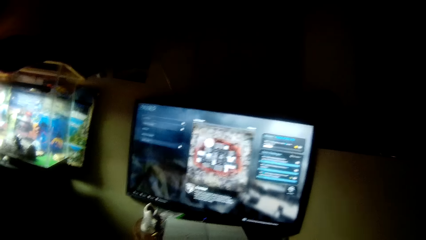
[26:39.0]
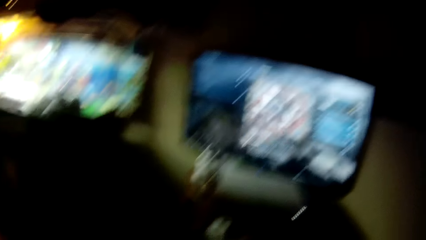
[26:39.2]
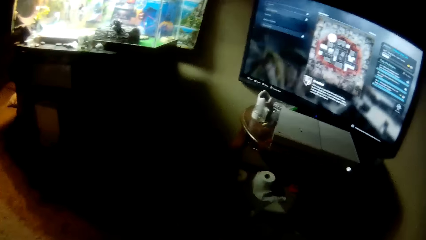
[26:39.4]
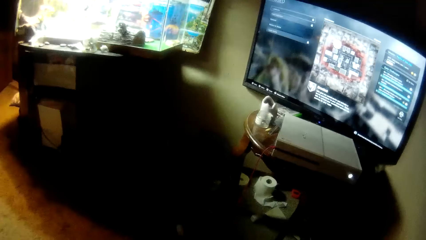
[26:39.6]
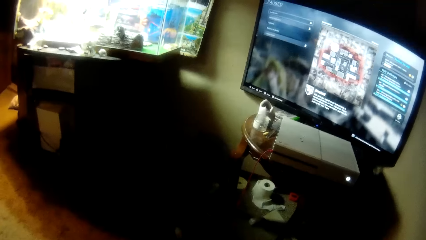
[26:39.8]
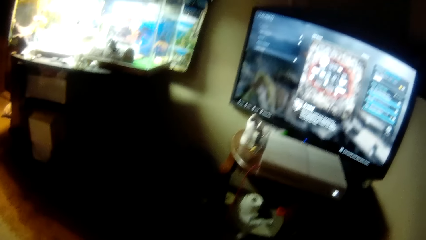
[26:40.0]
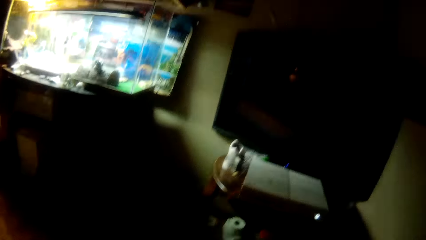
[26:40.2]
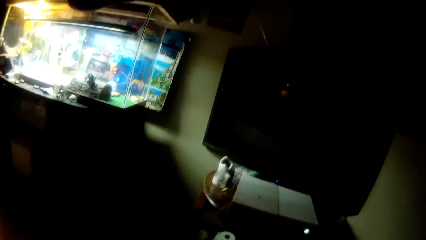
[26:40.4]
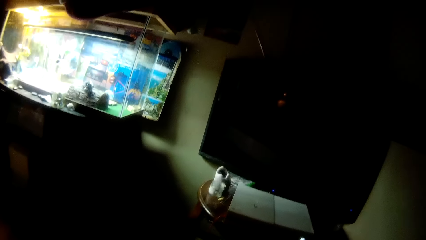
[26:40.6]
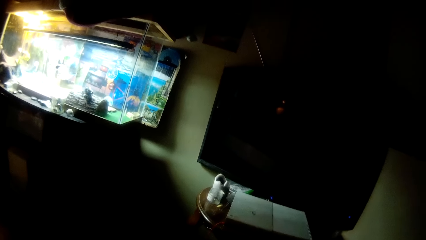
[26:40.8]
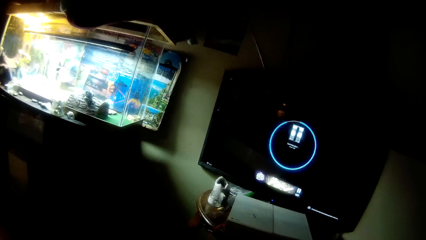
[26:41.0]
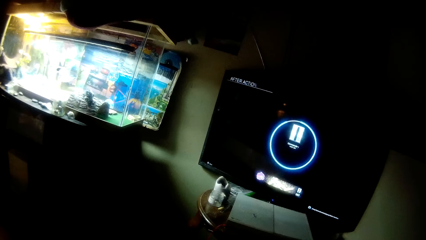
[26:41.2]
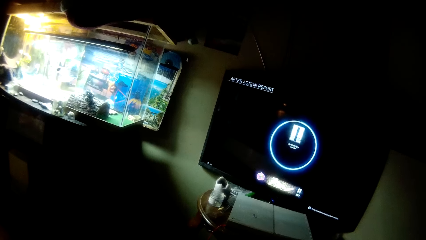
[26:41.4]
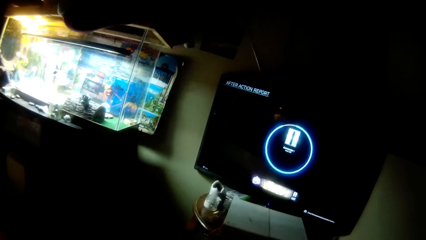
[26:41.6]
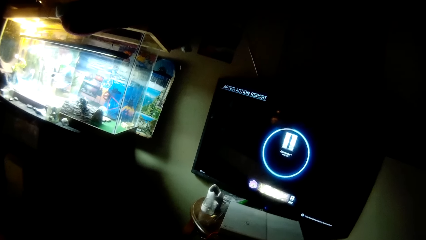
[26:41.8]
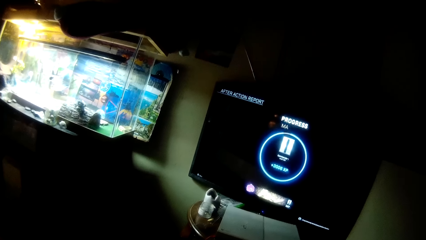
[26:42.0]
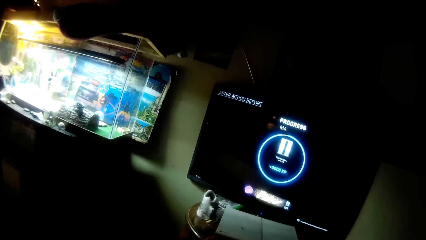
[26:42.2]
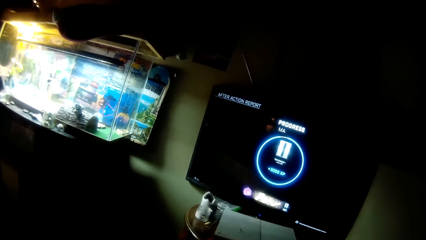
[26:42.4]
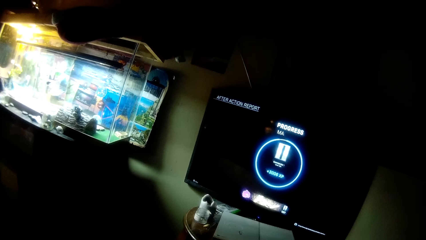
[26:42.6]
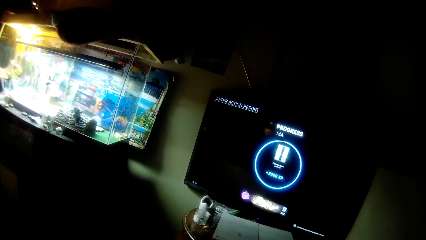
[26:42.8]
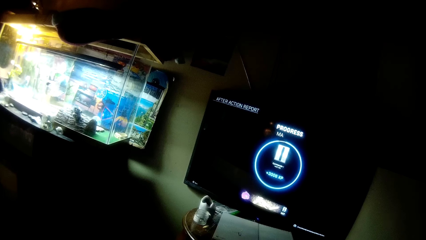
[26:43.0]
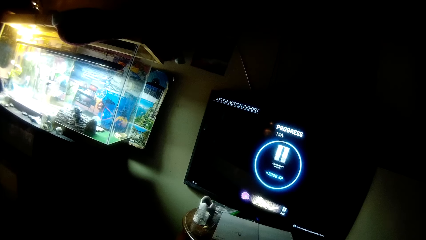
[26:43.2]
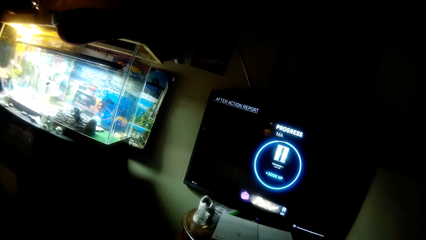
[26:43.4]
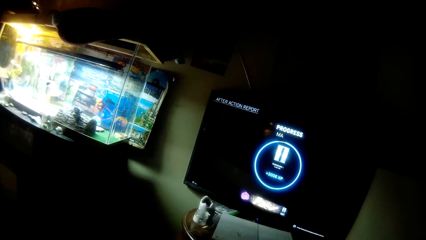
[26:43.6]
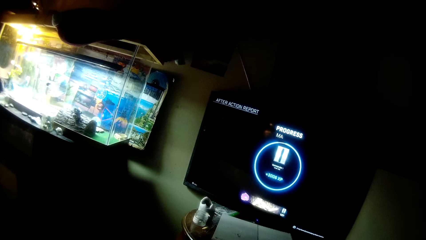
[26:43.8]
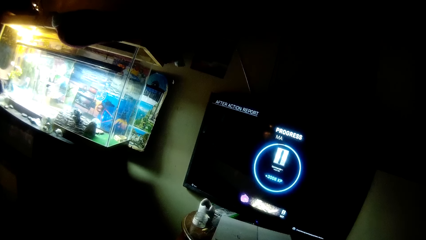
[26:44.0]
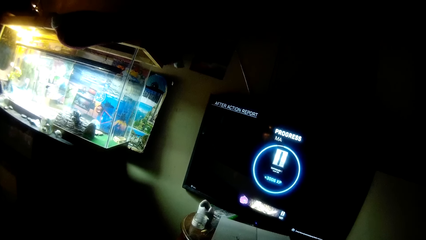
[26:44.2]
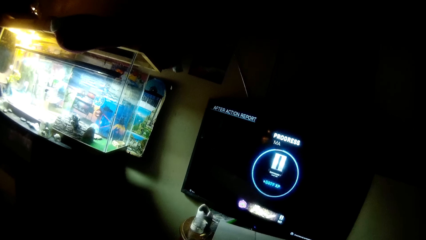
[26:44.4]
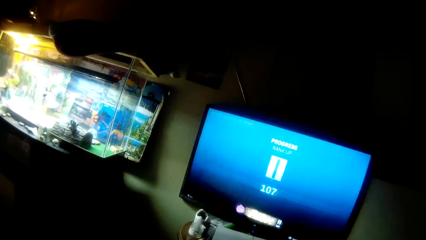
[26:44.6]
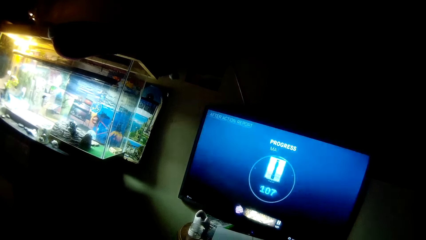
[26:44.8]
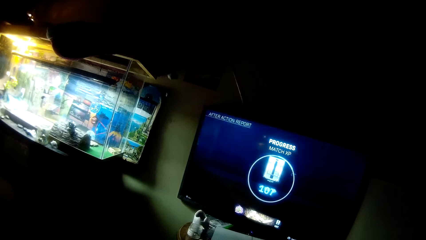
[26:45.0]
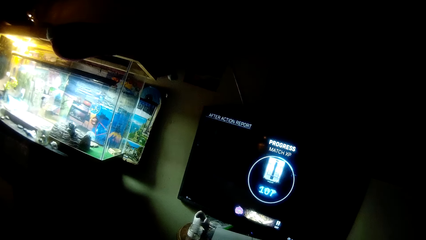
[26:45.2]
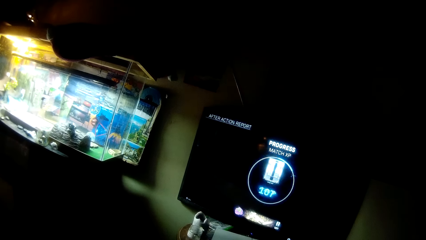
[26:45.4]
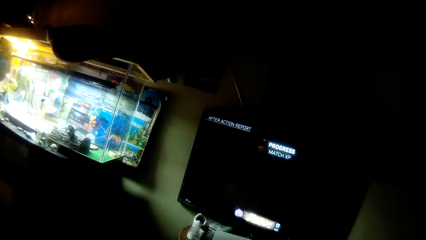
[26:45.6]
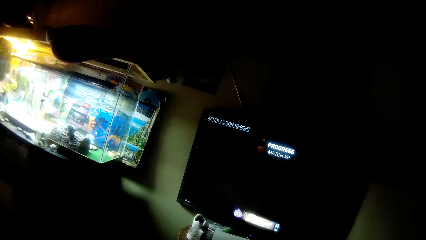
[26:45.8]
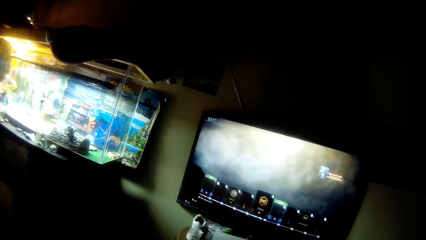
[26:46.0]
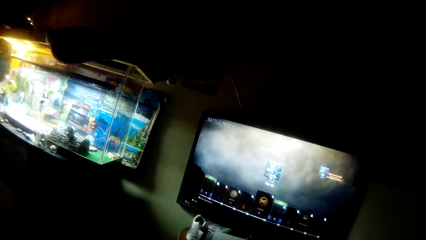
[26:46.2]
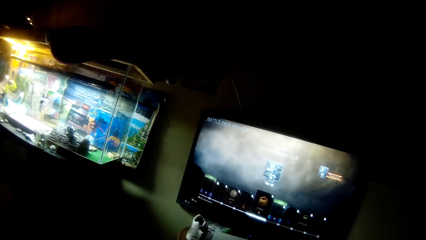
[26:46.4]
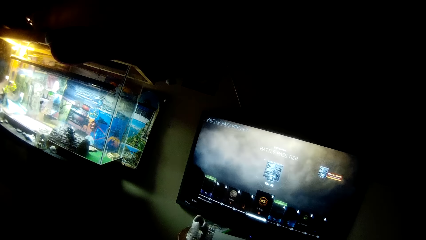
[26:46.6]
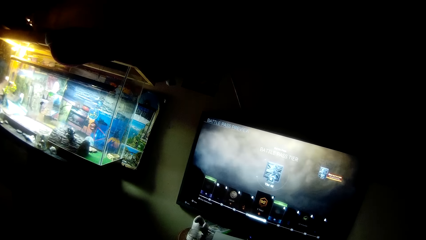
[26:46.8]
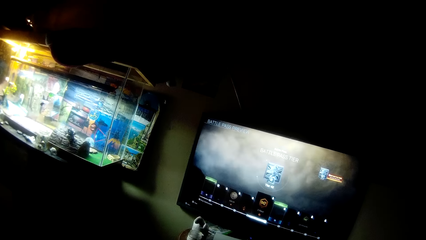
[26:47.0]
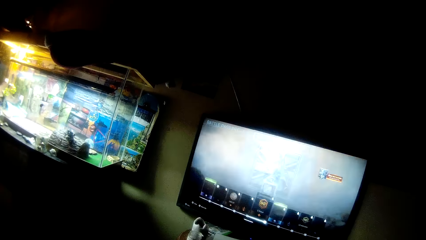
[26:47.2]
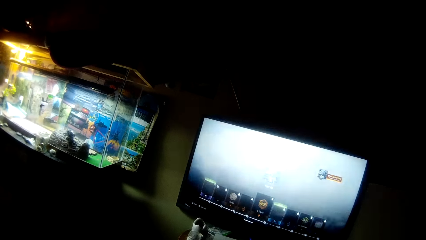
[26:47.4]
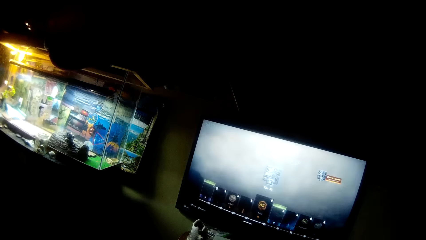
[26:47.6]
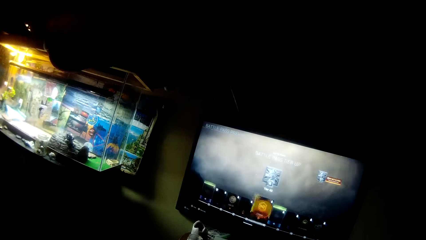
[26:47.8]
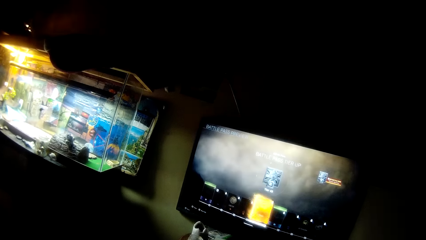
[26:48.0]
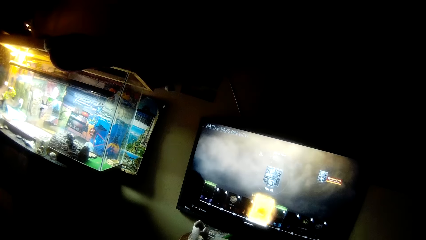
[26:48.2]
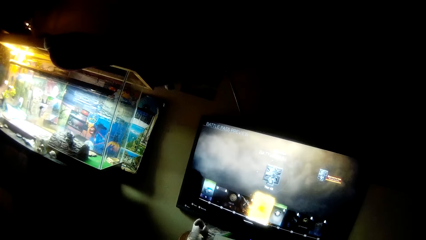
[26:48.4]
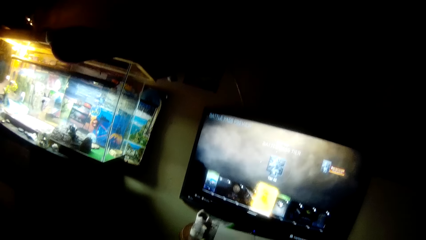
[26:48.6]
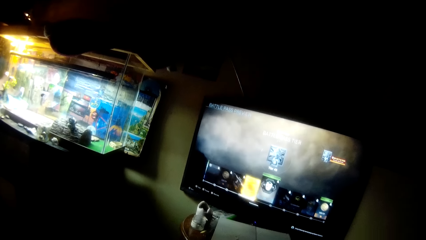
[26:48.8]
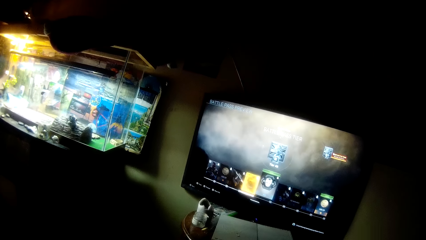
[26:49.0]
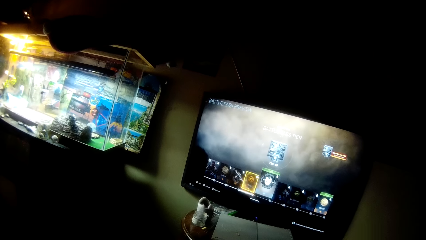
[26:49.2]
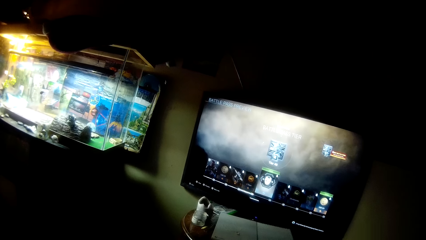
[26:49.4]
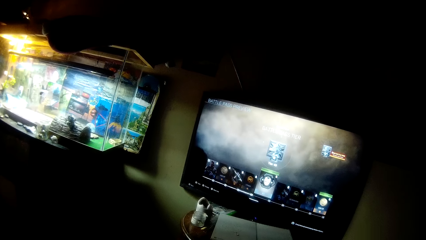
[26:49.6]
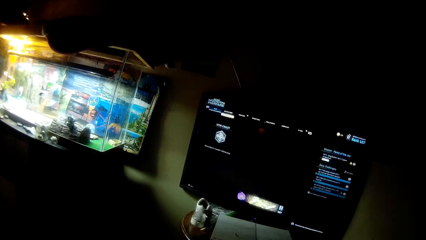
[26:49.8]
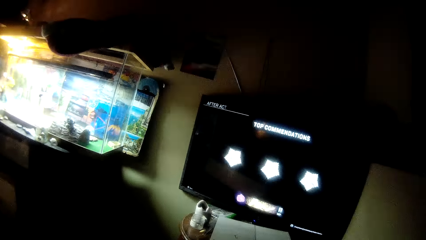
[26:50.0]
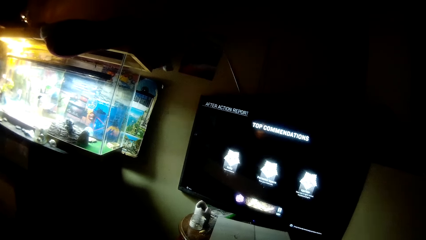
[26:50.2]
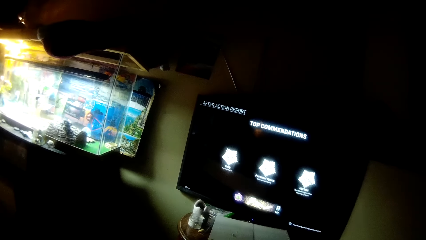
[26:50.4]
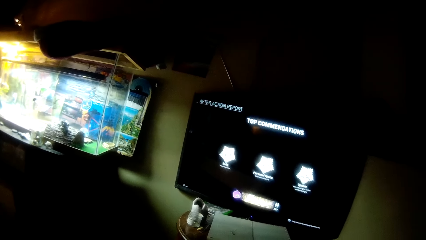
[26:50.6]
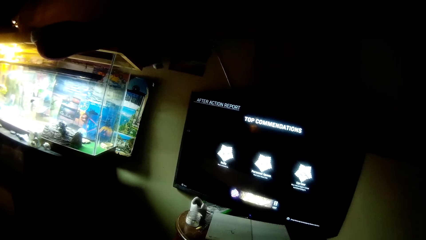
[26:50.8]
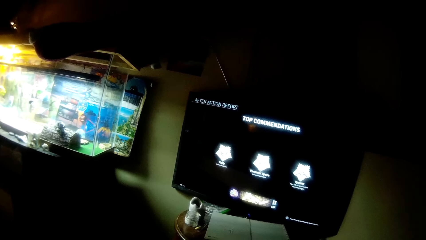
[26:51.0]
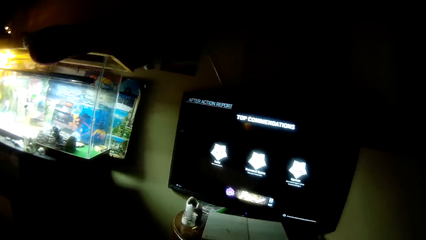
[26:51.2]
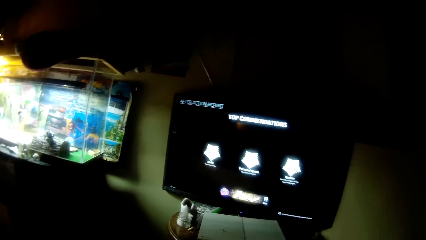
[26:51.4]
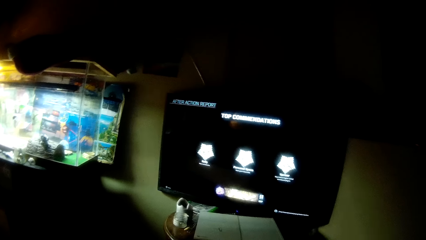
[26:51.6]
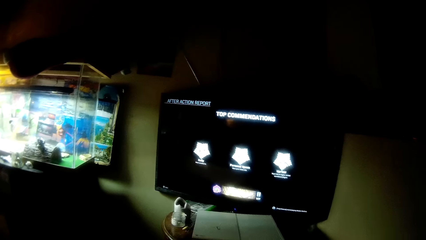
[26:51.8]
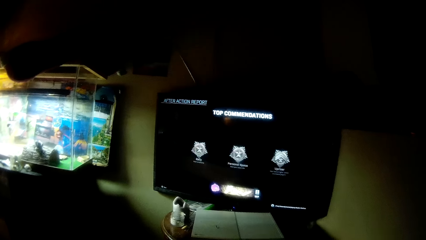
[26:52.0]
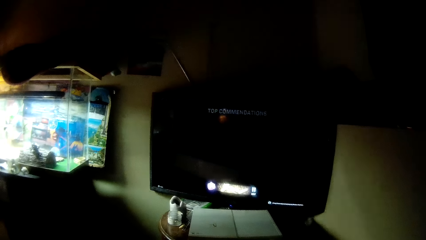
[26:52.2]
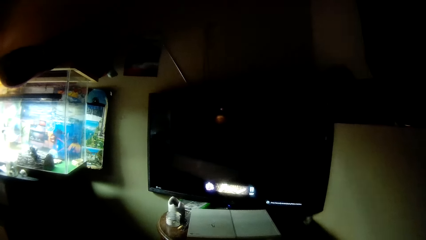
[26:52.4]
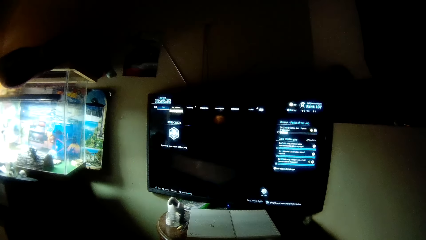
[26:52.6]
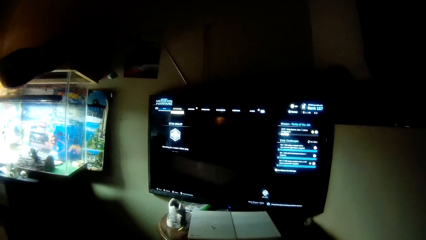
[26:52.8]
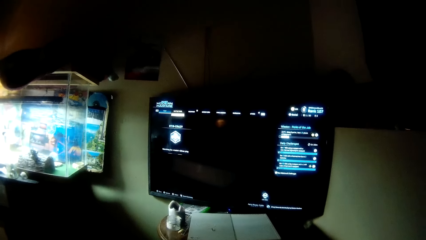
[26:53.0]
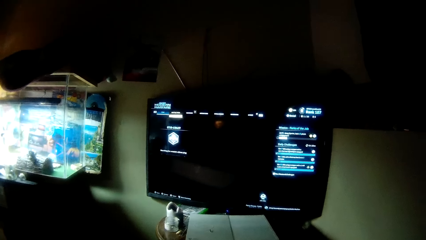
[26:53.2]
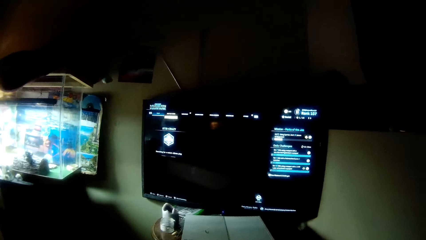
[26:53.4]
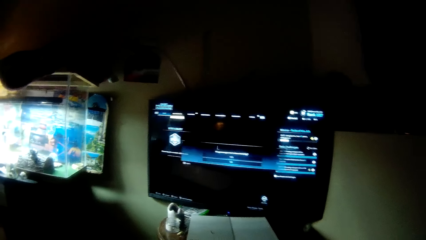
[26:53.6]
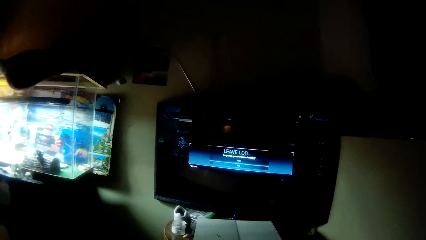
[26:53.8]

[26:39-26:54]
The camera wearer selects options in the video game.
